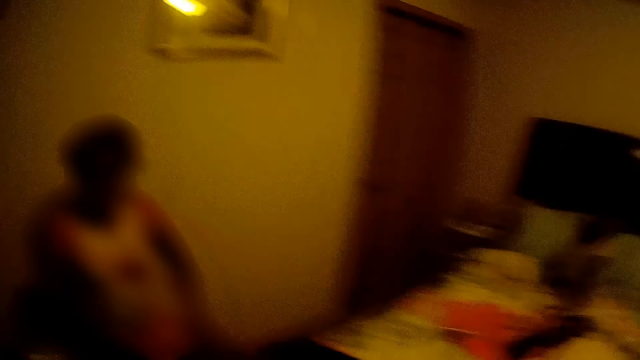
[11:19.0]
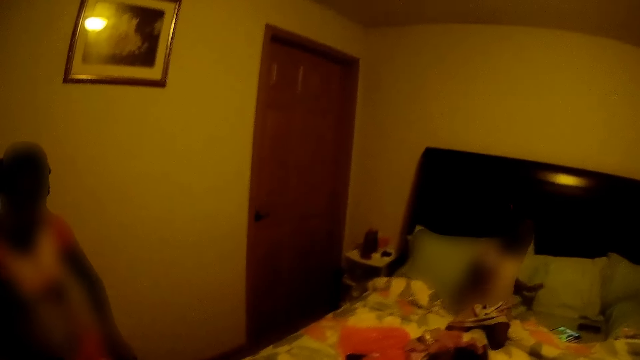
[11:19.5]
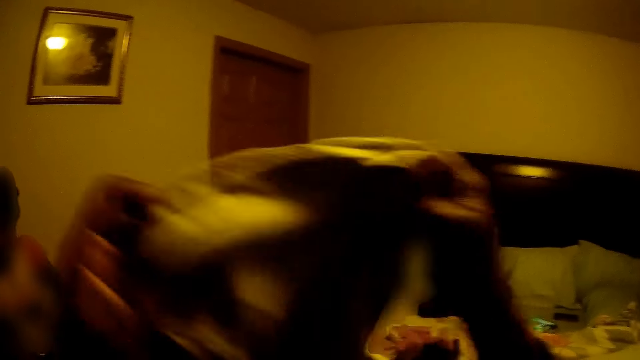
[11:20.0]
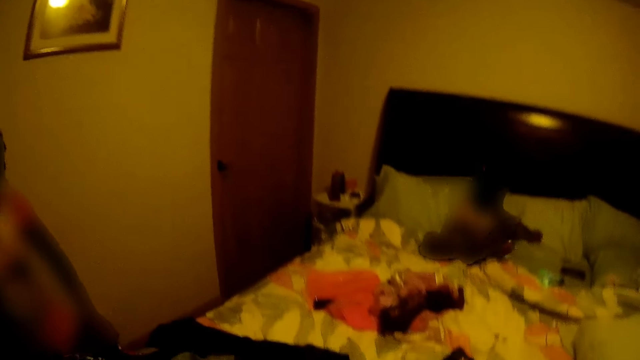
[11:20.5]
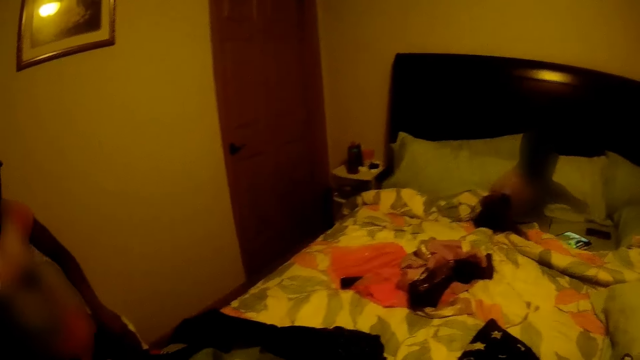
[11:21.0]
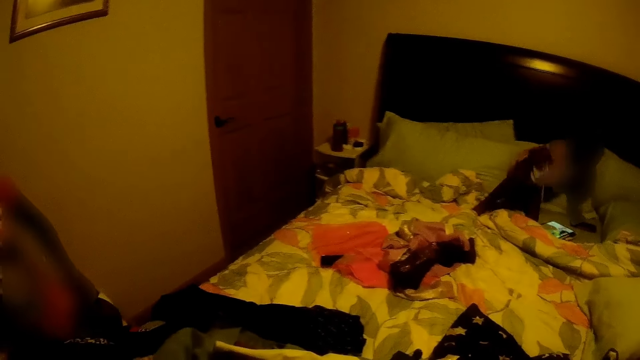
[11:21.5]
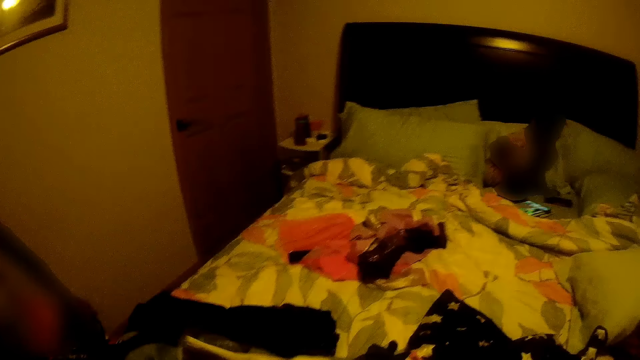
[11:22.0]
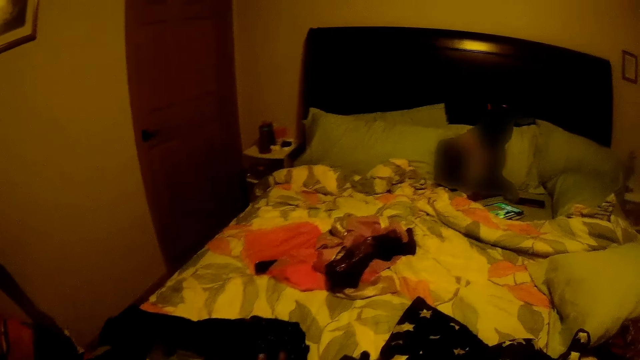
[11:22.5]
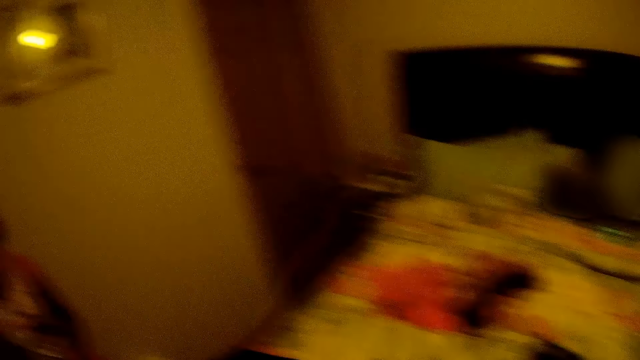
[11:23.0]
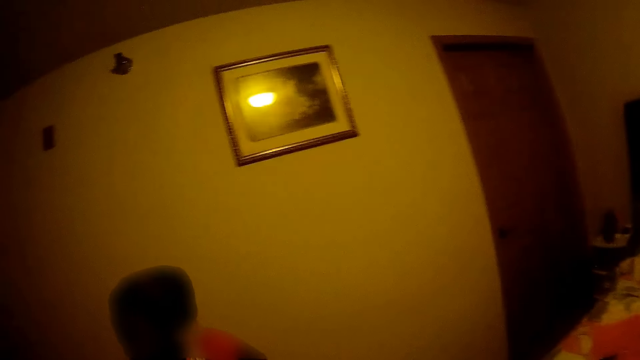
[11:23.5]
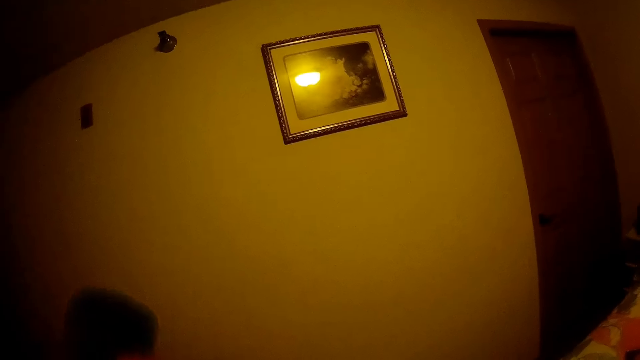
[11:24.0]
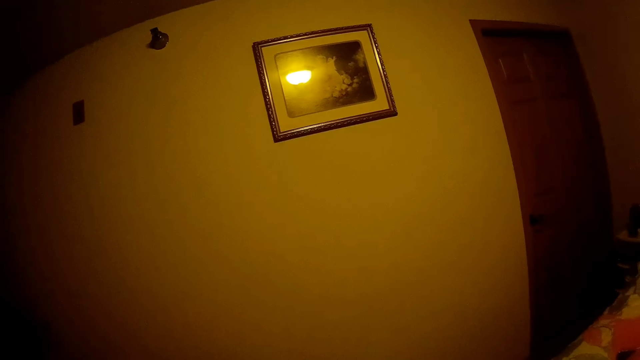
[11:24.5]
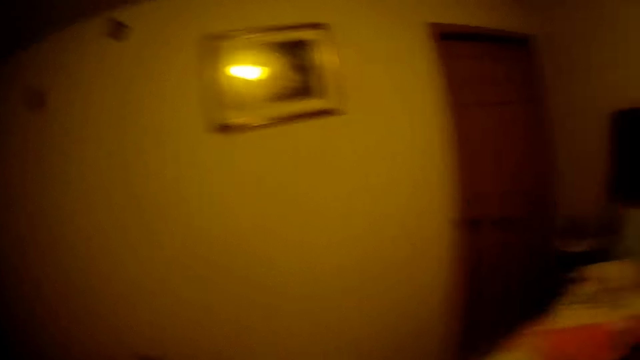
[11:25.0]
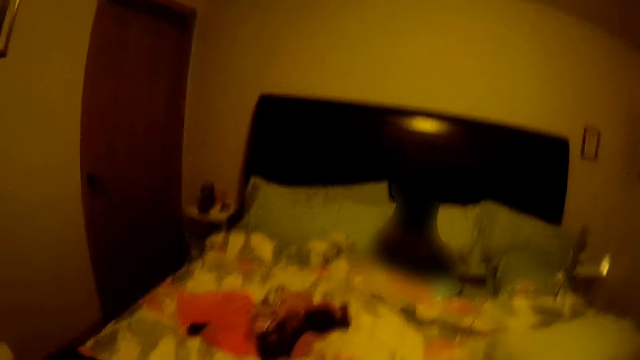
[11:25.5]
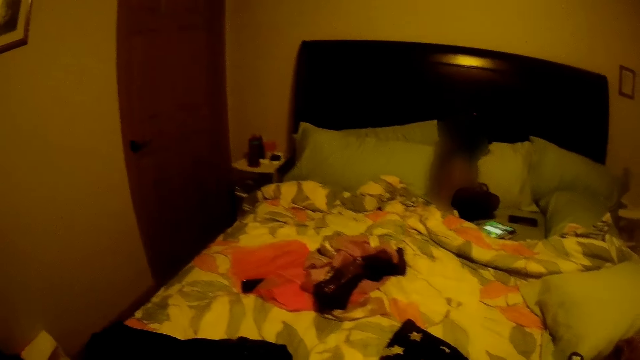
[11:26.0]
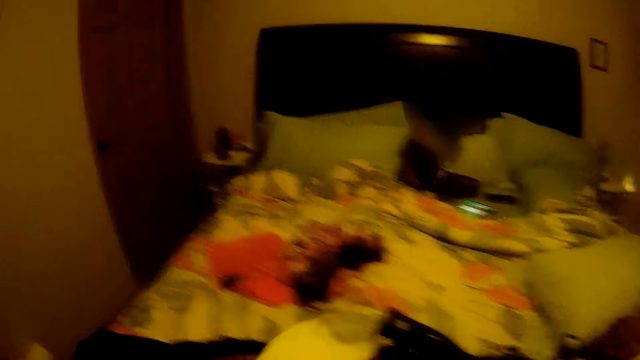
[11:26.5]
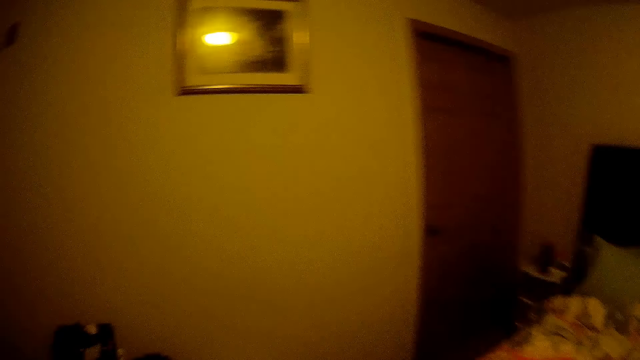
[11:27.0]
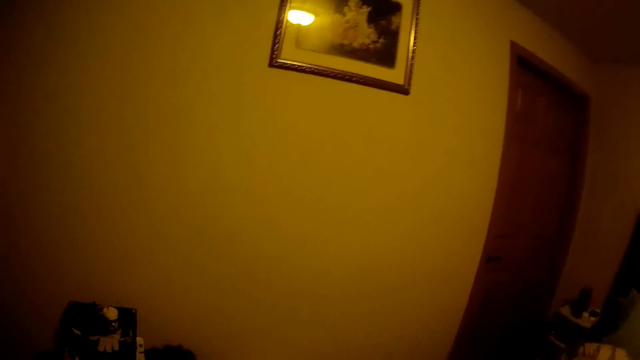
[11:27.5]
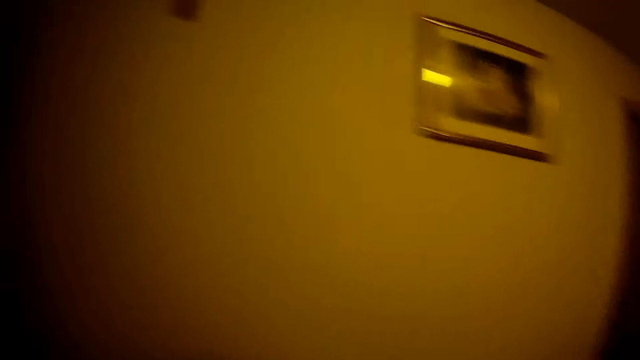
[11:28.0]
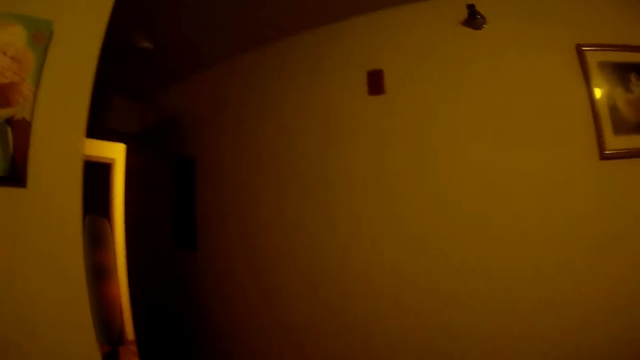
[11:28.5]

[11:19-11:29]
The camera wearer holds up a dress with both hands. A girl walks back to the door.

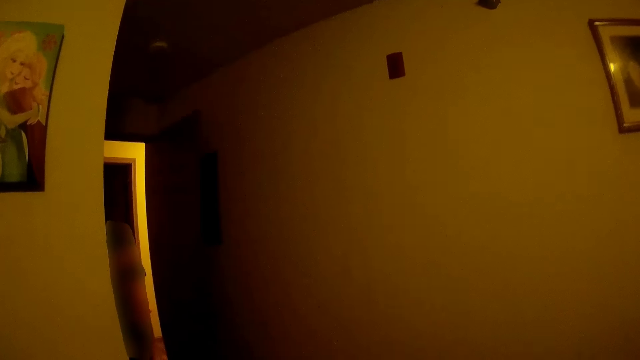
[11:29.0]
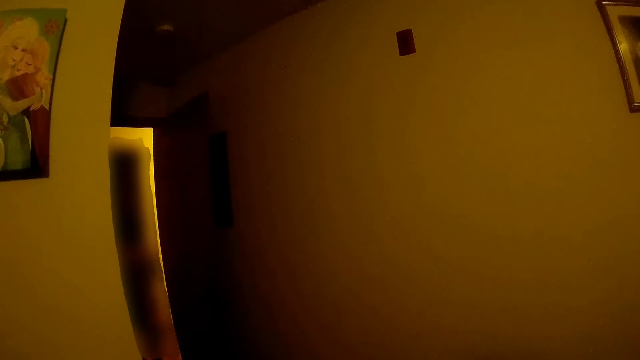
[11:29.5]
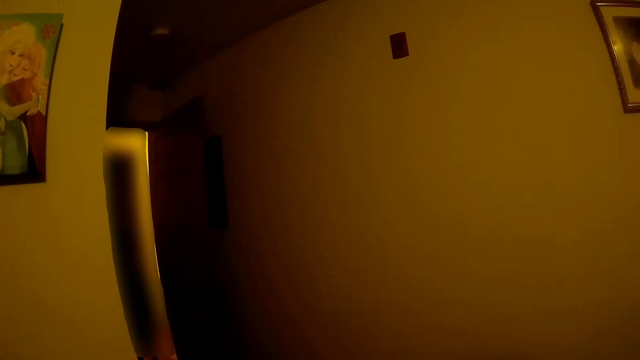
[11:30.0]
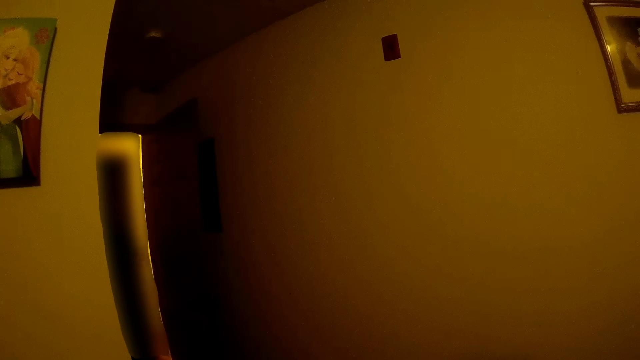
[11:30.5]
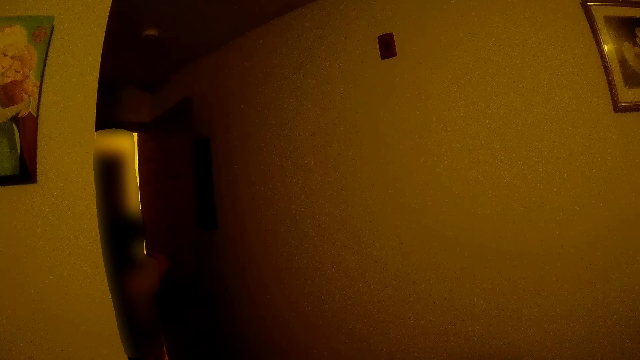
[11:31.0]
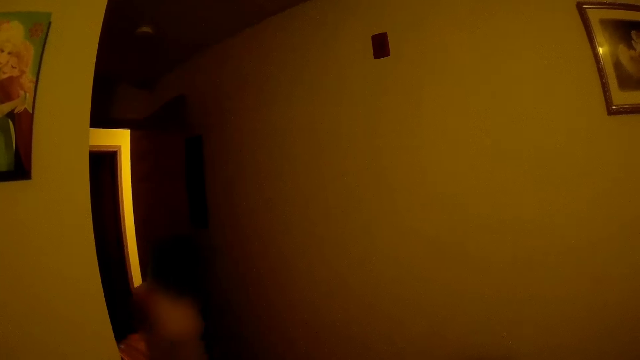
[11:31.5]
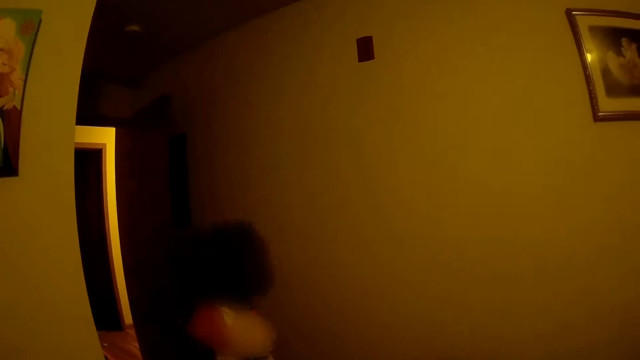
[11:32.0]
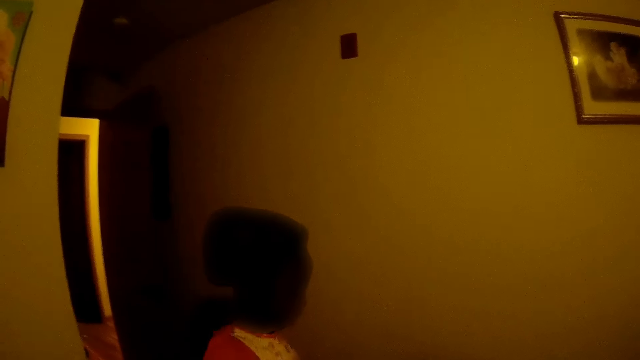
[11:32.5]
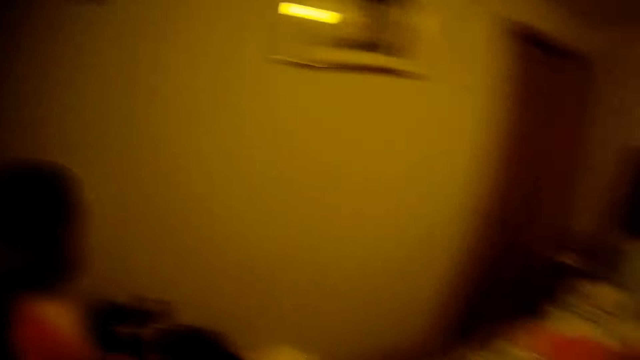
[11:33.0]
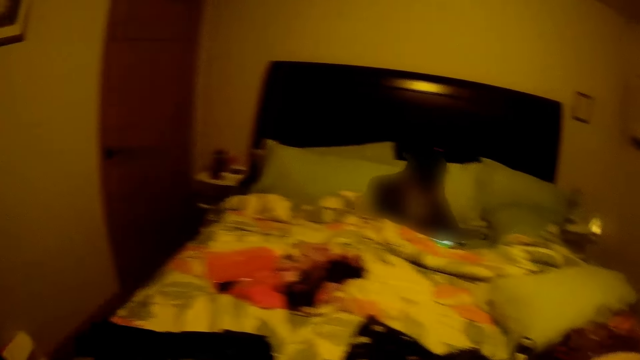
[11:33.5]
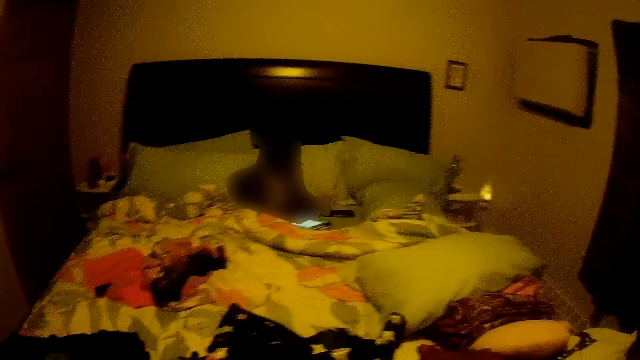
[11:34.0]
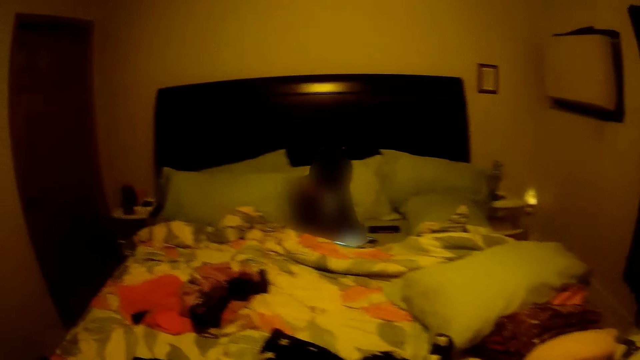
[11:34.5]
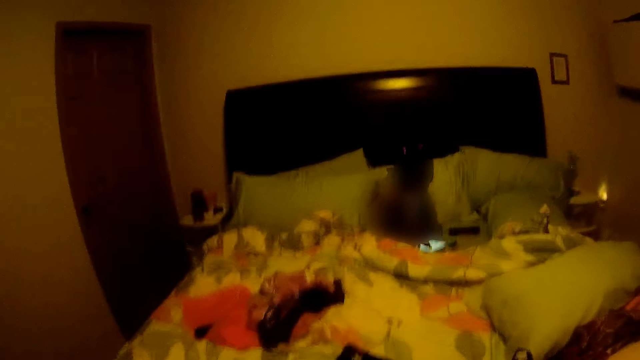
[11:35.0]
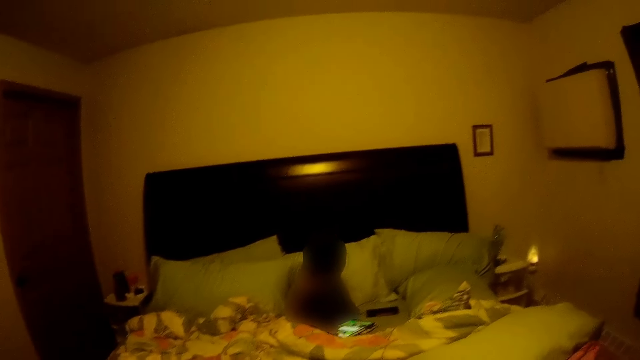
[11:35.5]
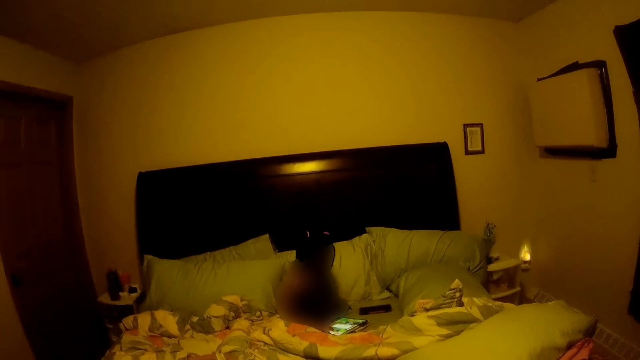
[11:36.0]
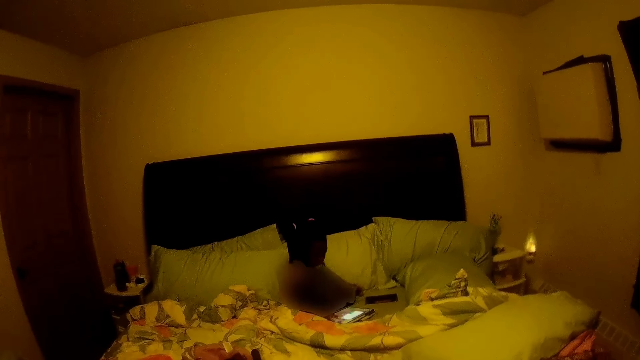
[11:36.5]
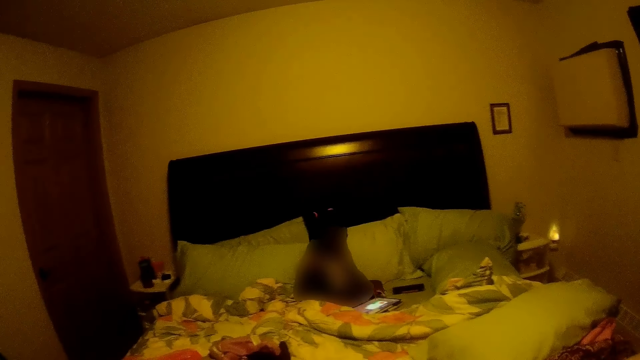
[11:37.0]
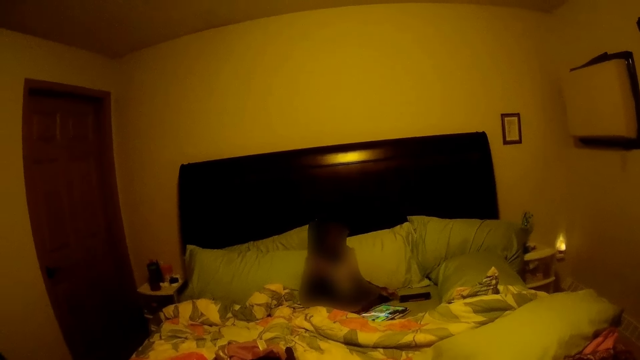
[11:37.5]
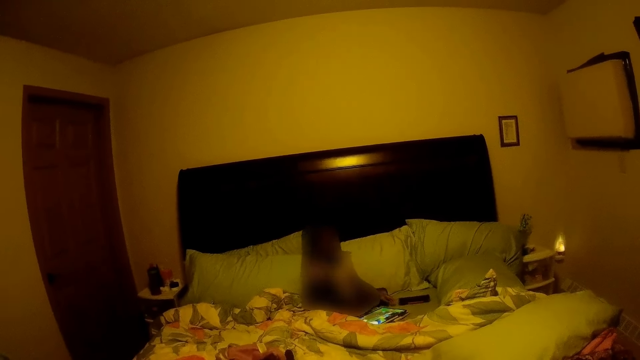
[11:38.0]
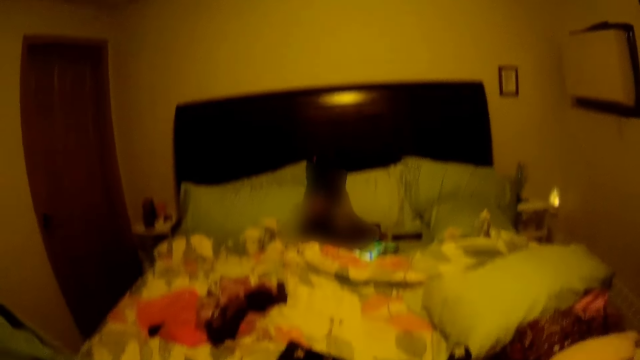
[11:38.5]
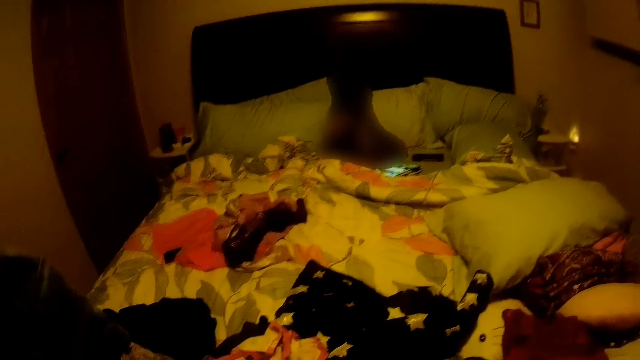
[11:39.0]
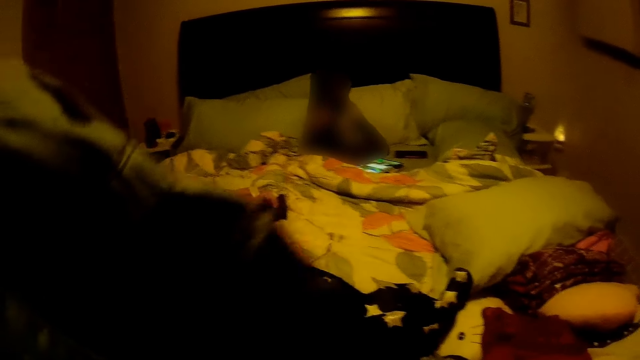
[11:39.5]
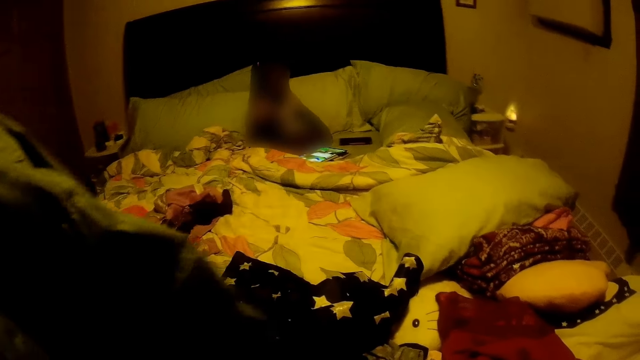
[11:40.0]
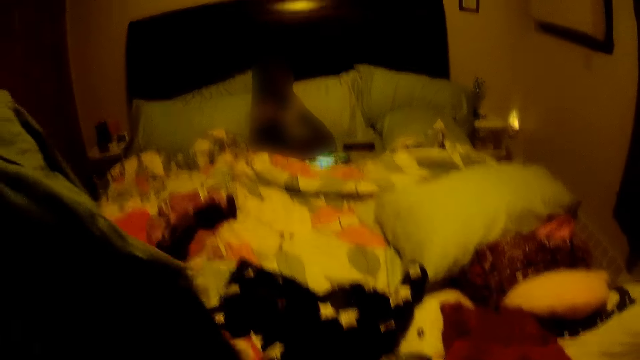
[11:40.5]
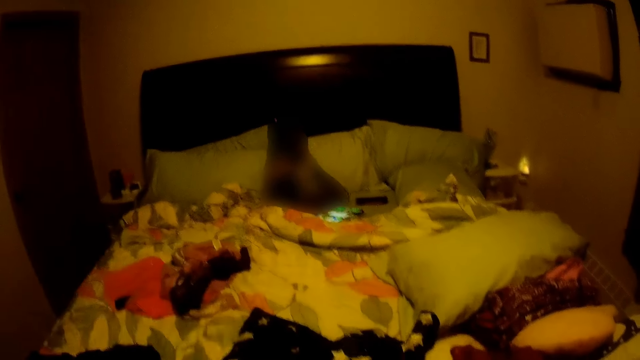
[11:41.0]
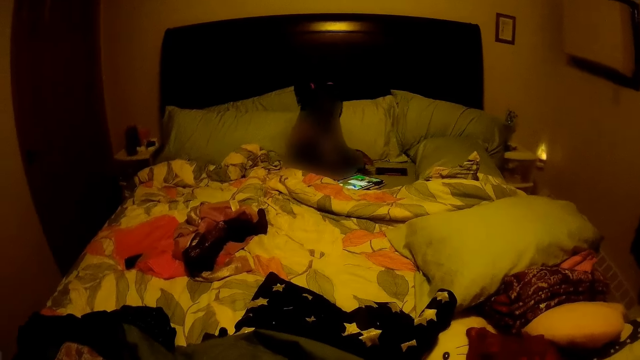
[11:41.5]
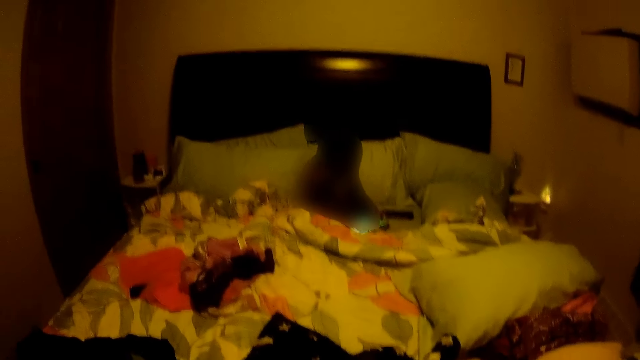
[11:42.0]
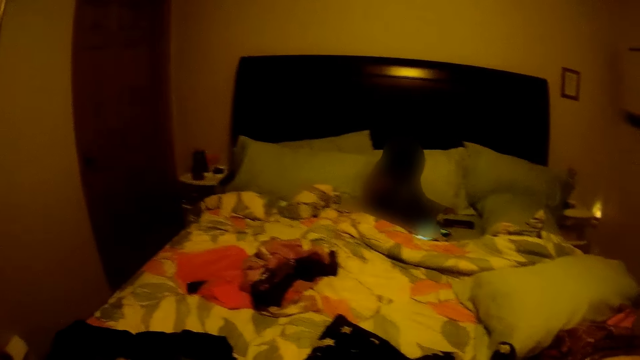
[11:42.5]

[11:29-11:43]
A girl walks back to the room. Another girl operates the tablet on the bed with her right hand.
